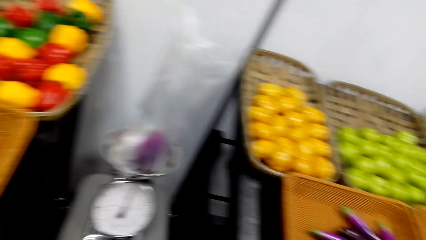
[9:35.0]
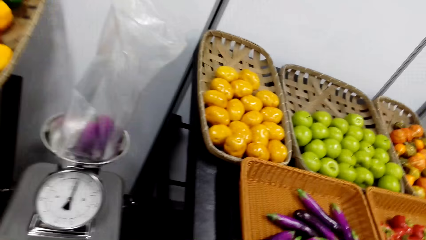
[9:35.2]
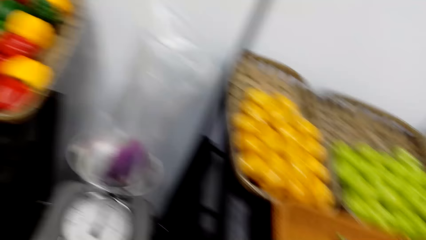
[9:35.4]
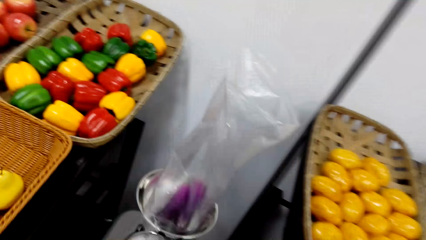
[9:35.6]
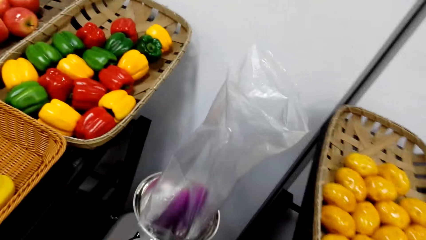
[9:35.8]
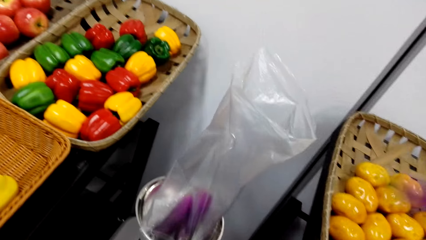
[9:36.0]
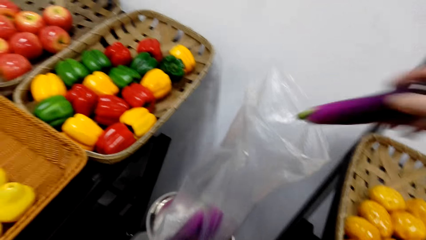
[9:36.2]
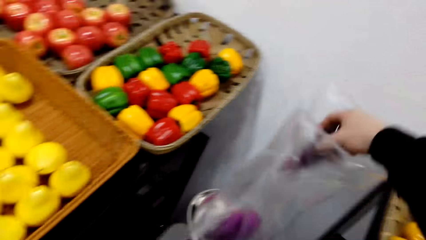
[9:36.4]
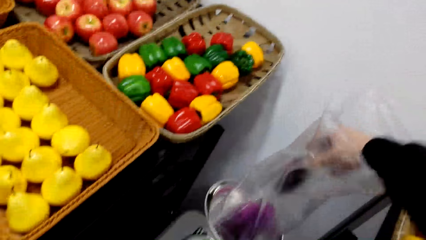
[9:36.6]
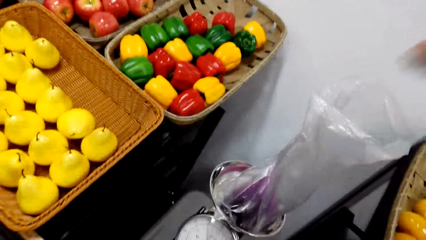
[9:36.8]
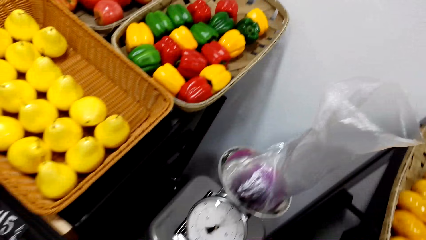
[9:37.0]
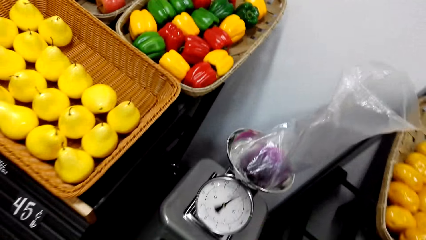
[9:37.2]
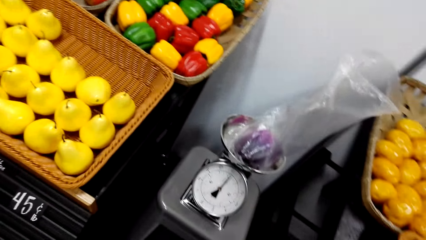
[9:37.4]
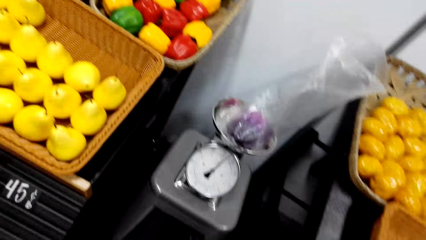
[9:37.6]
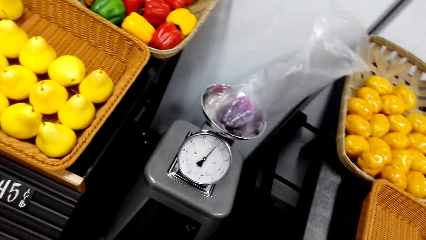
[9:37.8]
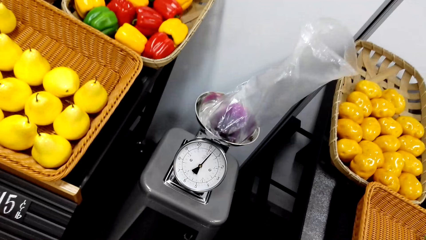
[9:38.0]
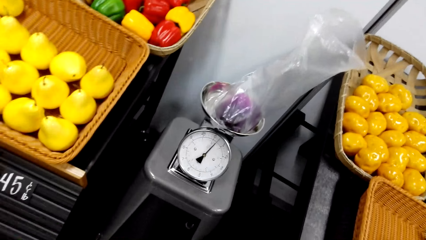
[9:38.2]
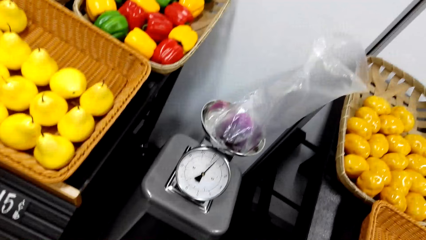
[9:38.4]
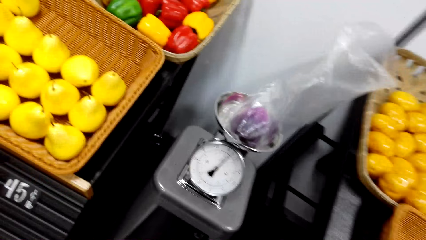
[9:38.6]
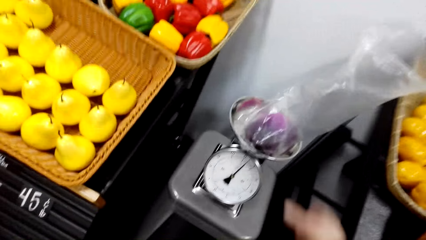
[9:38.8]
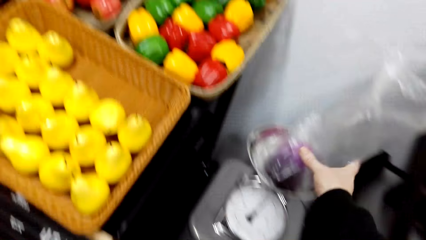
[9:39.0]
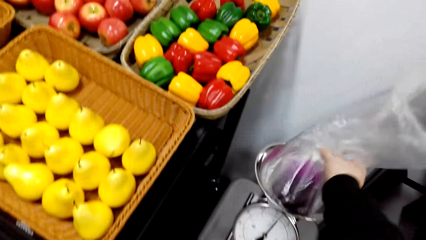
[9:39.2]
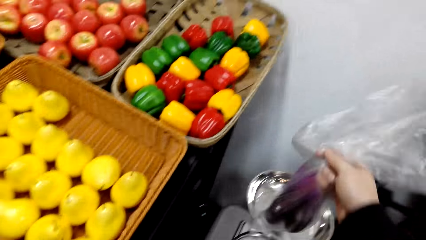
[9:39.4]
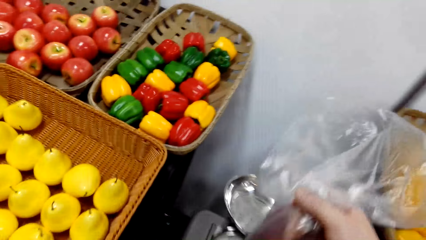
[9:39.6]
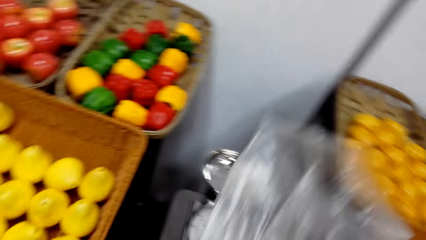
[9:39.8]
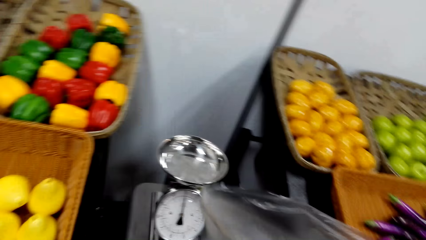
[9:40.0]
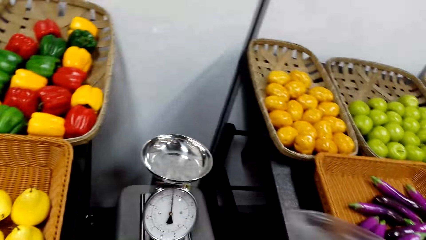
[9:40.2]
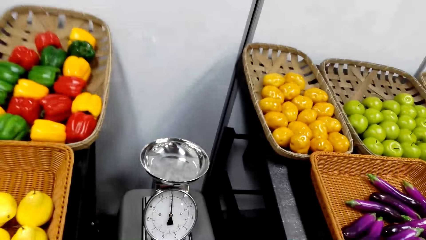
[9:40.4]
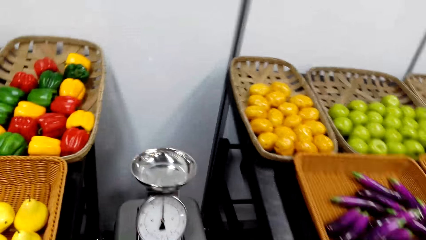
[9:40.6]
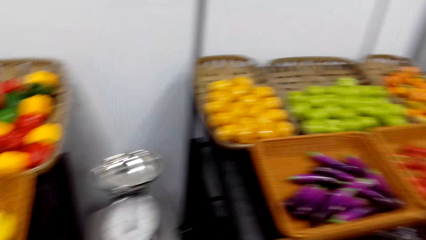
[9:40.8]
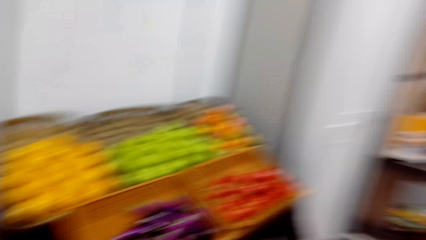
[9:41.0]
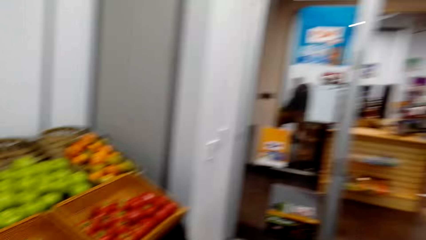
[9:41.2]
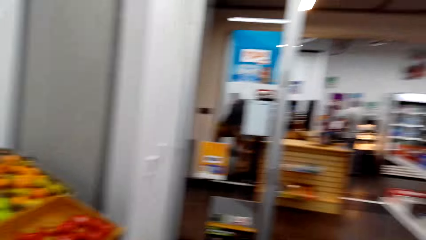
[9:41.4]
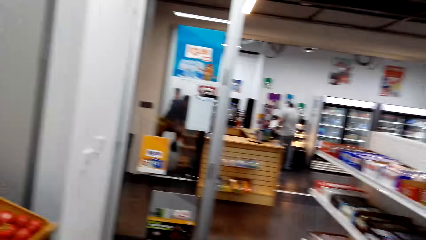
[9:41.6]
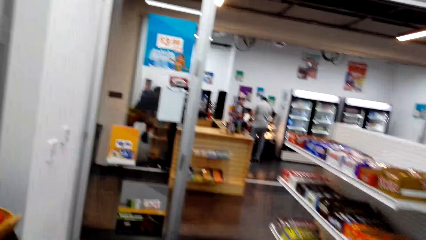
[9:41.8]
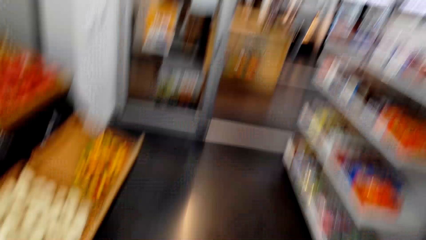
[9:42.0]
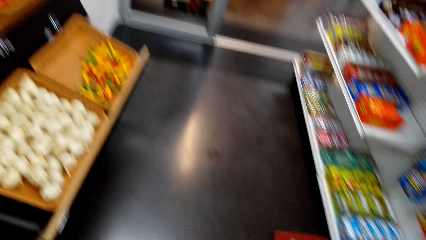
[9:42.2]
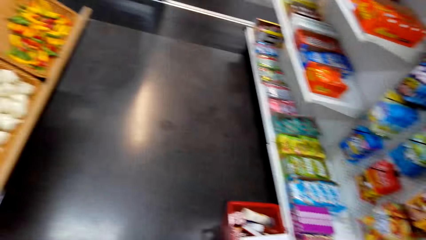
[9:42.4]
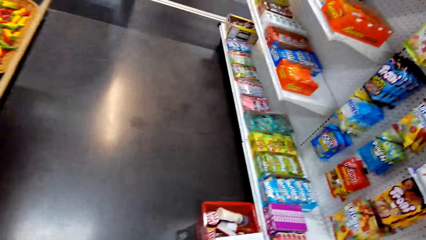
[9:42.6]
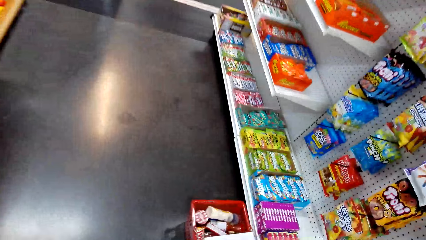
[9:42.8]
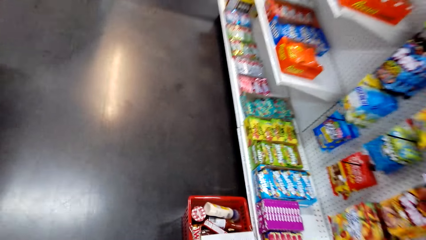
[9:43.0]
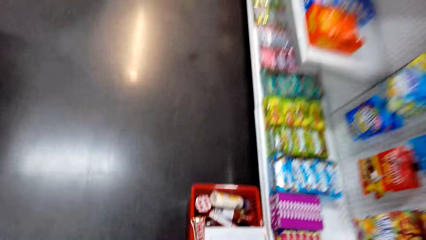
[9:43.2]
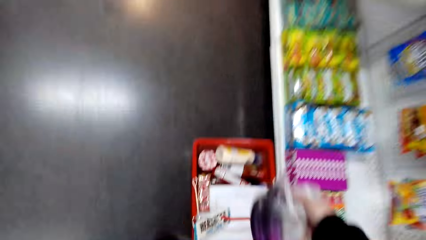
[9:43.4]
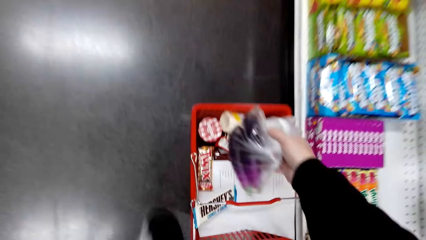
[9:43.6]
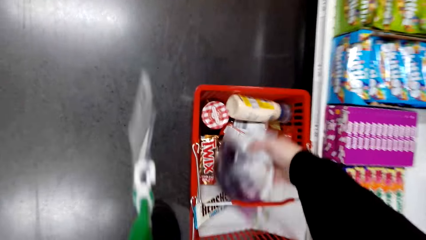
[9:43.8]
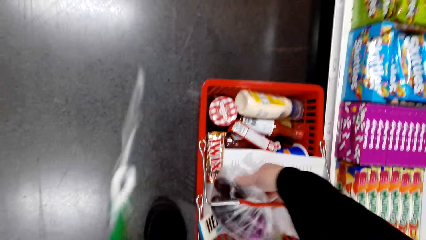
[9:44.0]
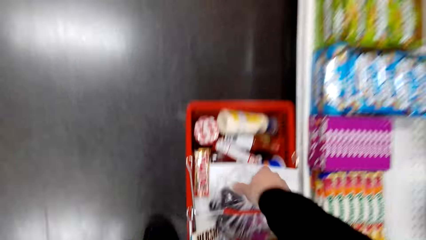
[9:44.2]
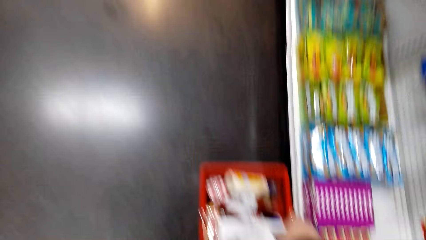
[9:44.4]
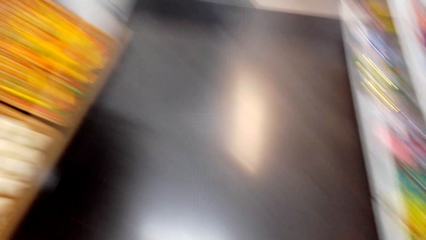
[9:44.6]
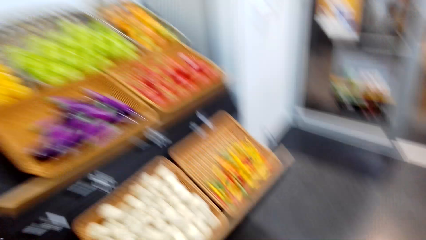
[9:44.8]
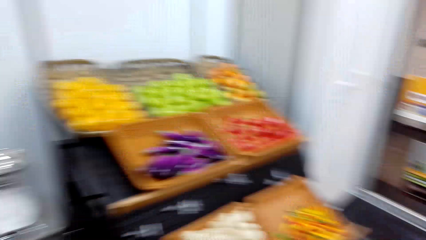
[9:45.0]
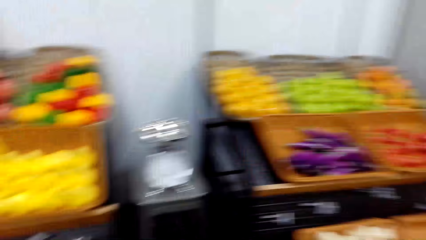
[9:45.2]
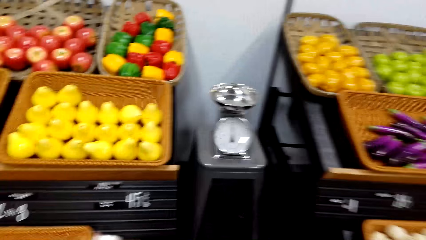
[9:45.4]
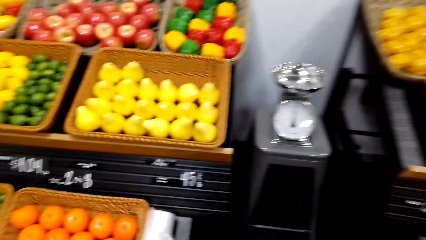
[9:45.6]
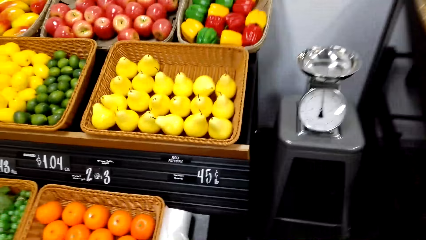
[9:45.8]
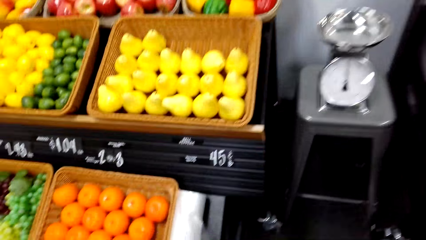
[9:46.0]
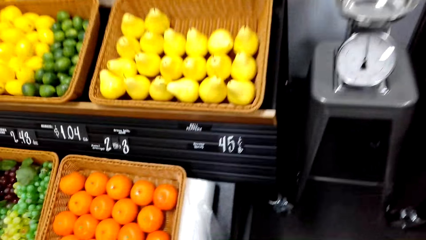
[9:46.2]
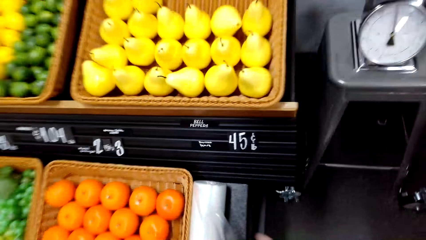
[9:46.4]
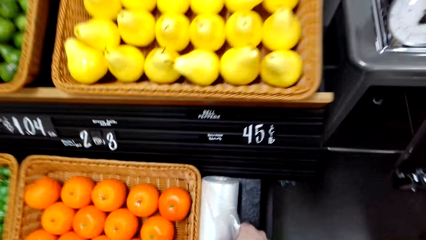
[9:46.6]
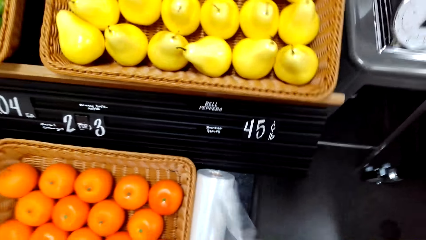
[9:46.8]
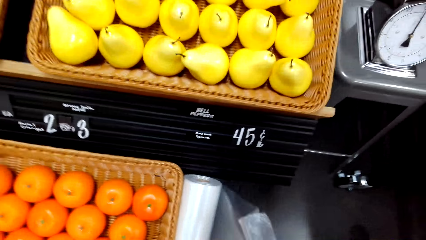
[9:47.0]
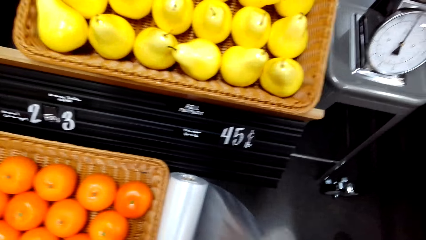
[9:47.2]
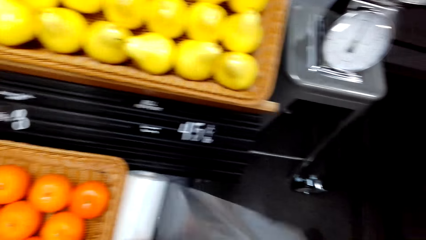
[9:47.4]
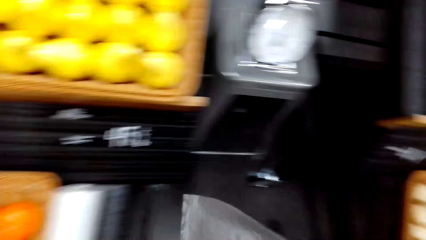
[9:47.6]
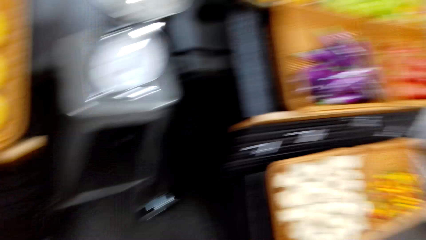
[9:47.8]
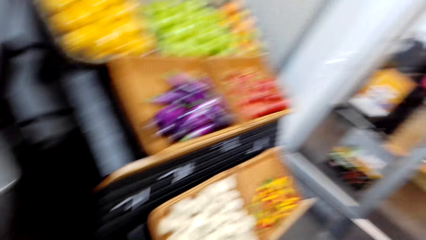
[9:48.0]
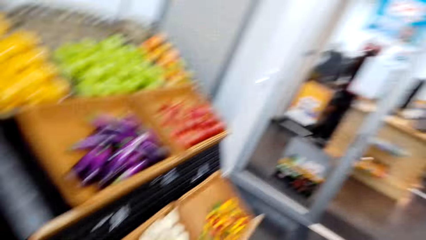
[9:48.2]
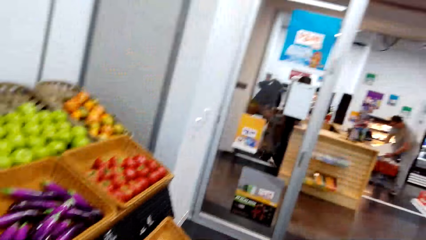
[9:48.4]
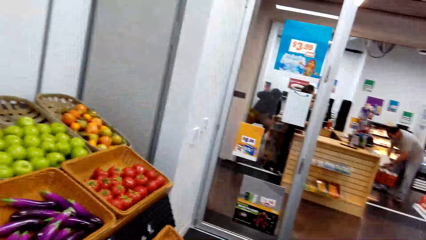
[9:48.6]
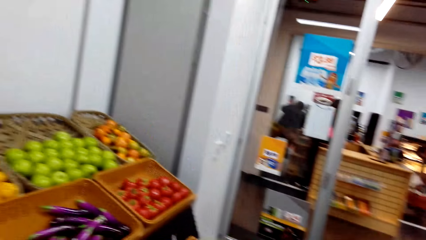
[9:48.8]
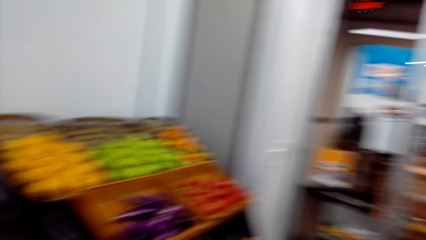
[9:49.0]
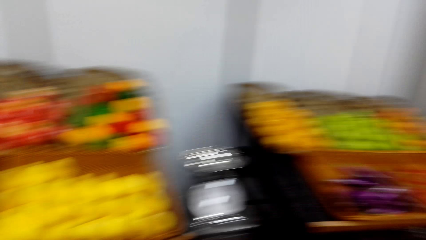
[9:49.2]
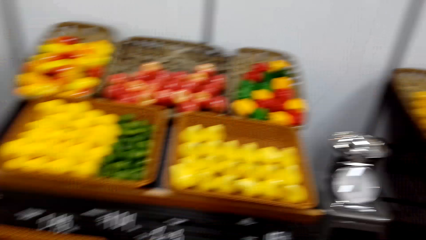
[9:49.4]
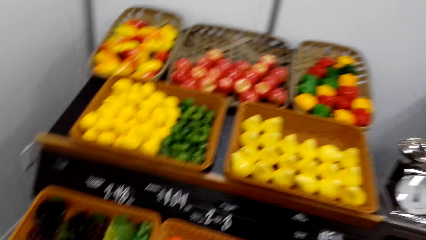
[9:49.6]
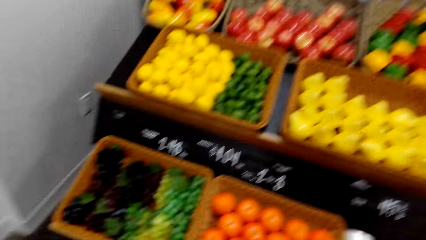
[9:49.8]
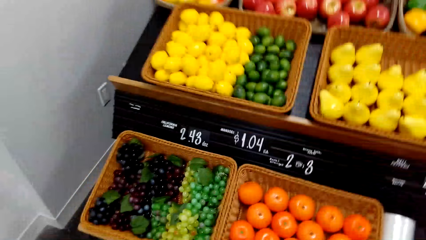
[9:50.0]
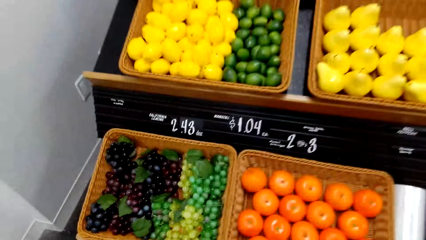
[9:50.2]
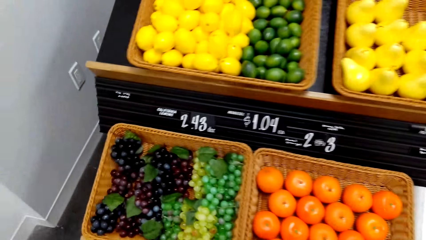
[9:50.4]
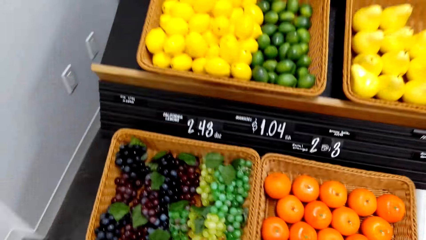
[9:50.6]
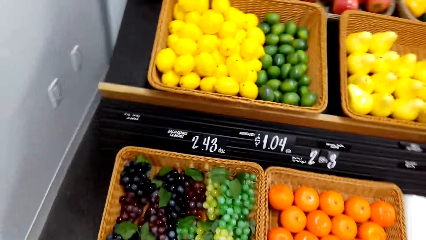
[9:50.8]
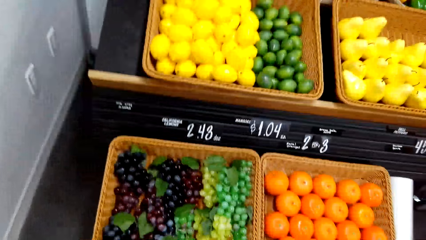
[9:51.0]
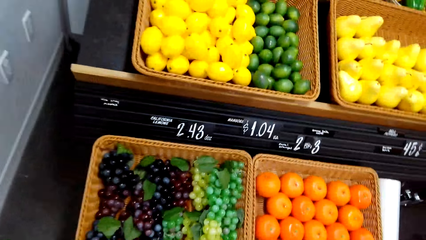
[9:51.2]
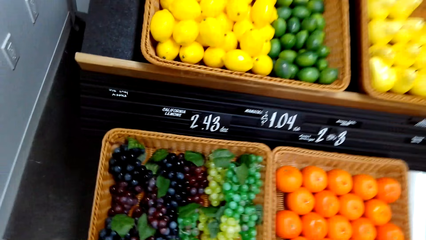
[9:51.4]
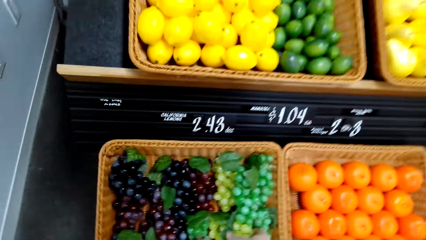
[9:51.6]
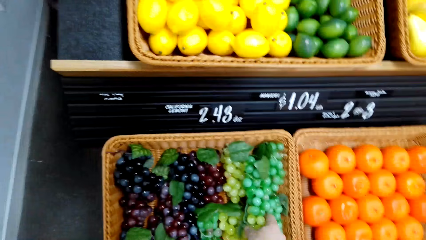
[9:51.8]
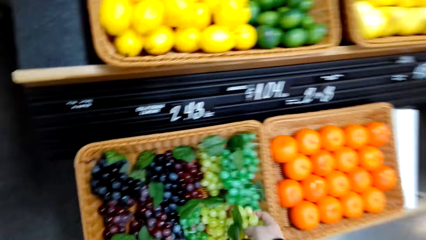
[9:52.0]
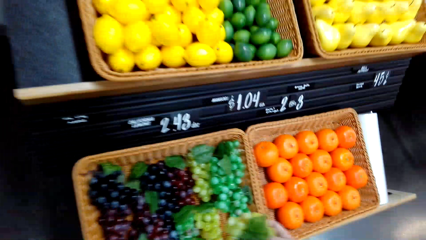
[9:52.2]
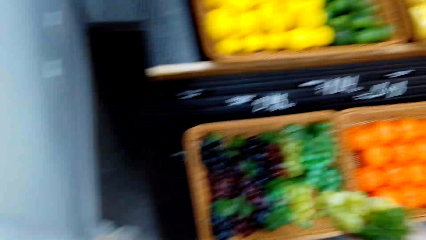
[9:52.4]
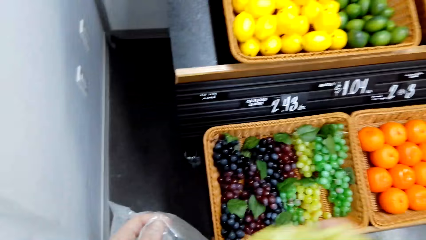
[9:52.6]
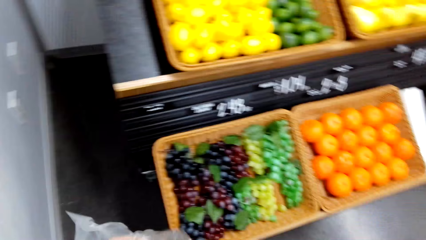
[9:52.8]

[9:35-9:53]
The camera wearer picks an eggplant. They put the eggplant in the paper bag or polythene bag, stare at the weighing machine, pick up the paper bag, and close the paper bag. They walk in the supermarket. They put the paper bag in the shopping bucket. They turn around. They look around. They pick up the paper bag. They open the paper bag. They pull the polythene bag. A man stares at the shelf. The camera wearer looks around. They pick grapes.
